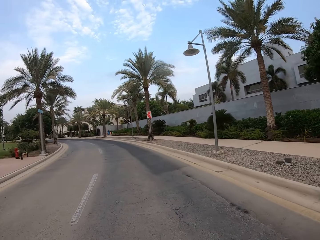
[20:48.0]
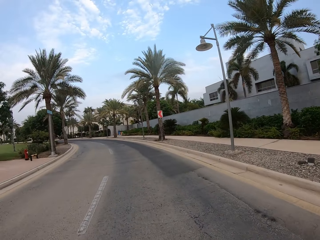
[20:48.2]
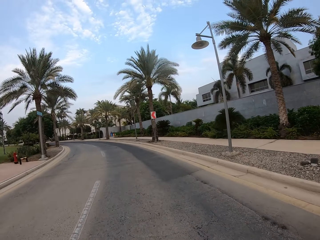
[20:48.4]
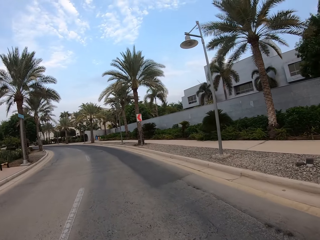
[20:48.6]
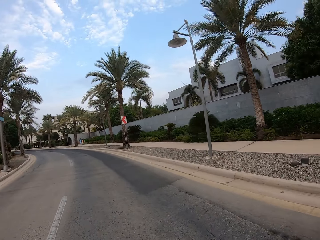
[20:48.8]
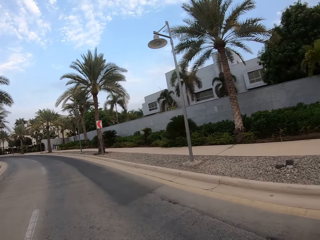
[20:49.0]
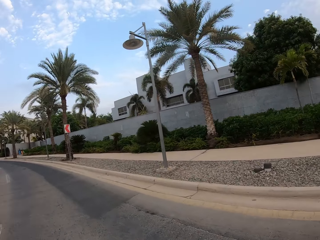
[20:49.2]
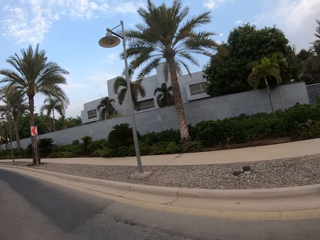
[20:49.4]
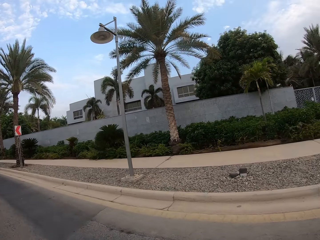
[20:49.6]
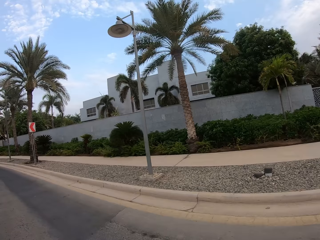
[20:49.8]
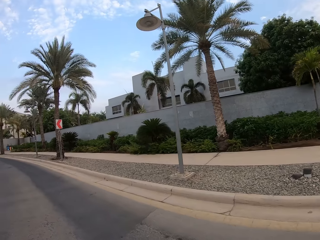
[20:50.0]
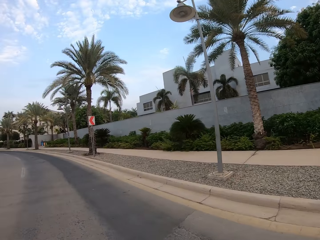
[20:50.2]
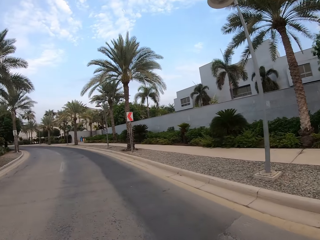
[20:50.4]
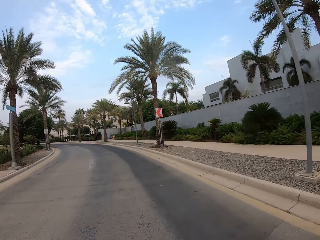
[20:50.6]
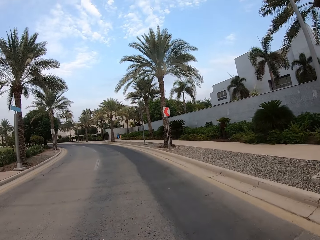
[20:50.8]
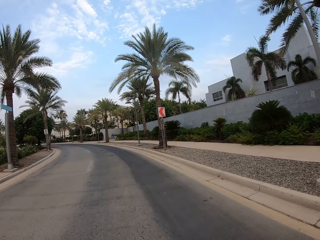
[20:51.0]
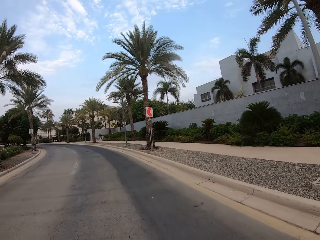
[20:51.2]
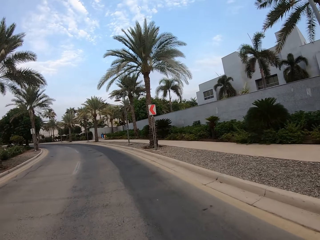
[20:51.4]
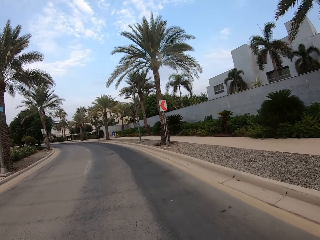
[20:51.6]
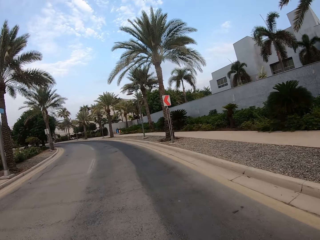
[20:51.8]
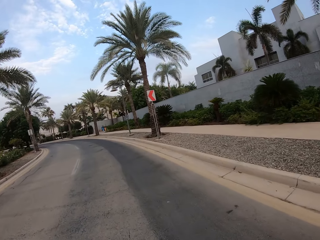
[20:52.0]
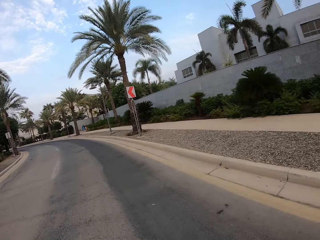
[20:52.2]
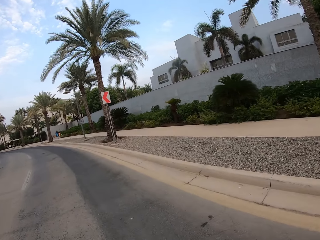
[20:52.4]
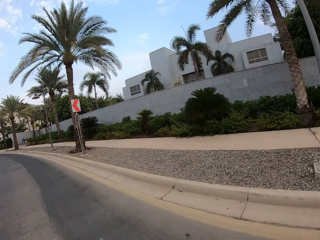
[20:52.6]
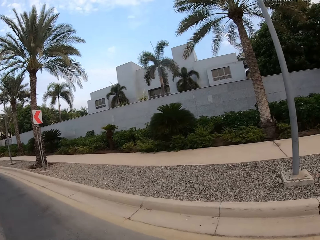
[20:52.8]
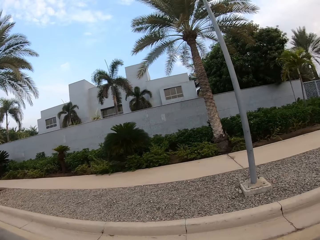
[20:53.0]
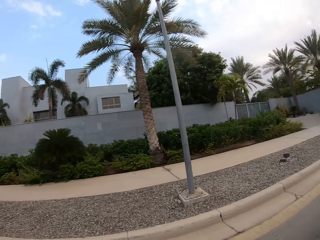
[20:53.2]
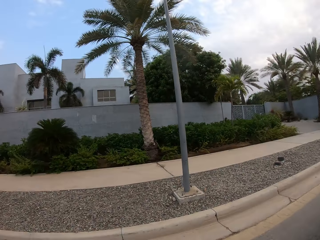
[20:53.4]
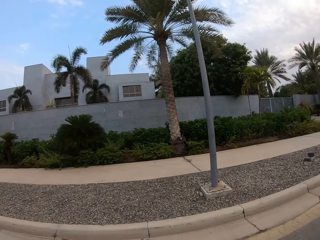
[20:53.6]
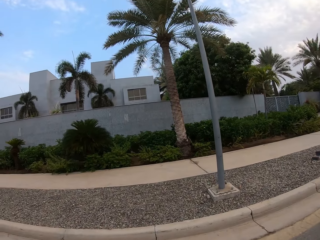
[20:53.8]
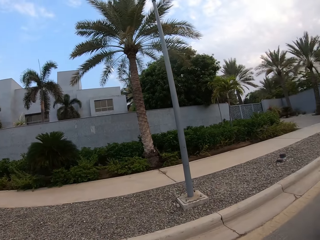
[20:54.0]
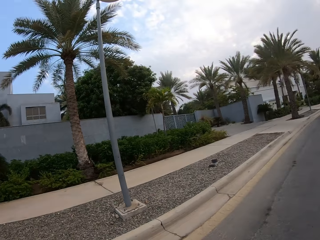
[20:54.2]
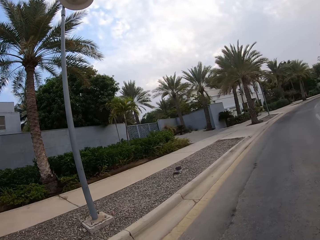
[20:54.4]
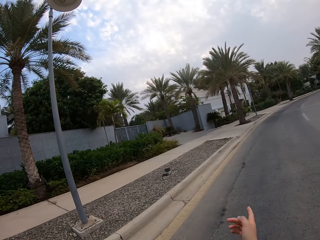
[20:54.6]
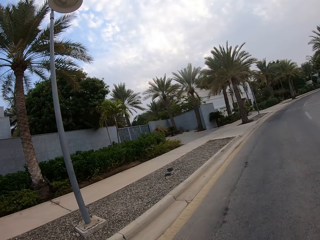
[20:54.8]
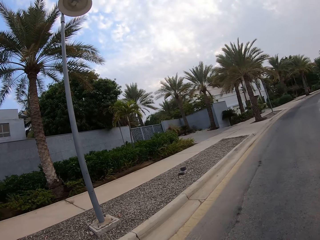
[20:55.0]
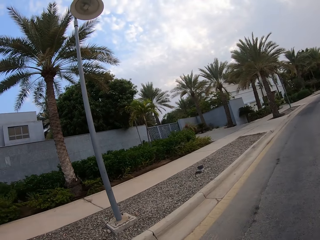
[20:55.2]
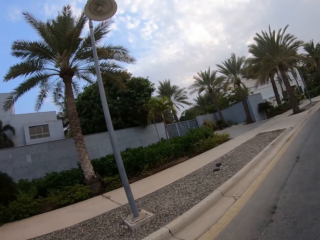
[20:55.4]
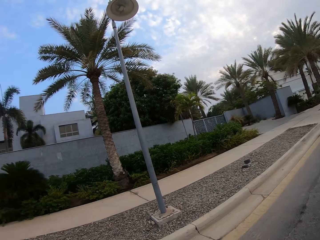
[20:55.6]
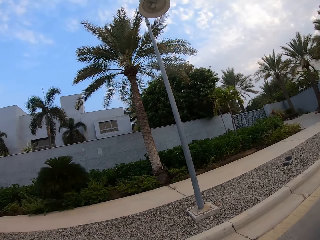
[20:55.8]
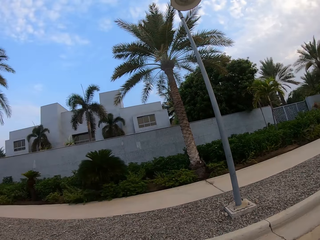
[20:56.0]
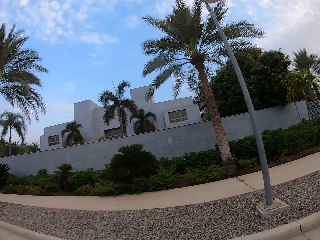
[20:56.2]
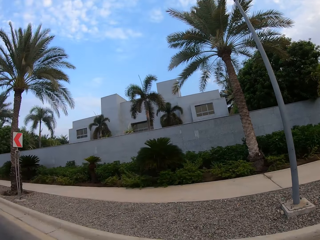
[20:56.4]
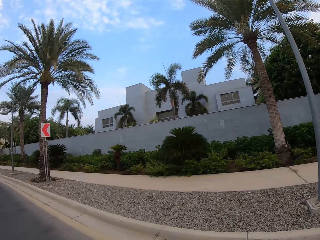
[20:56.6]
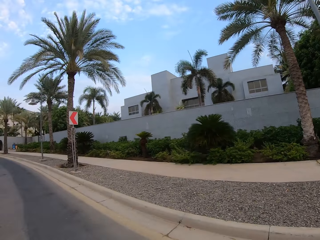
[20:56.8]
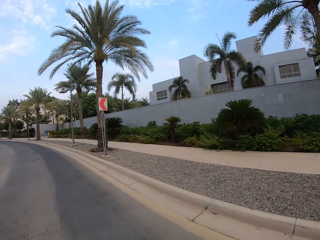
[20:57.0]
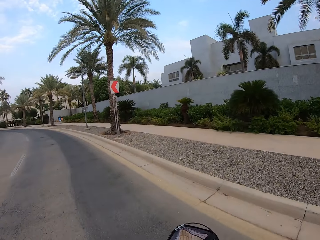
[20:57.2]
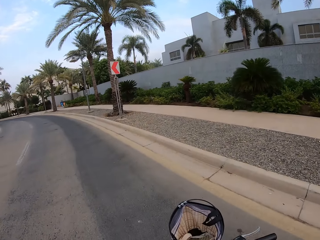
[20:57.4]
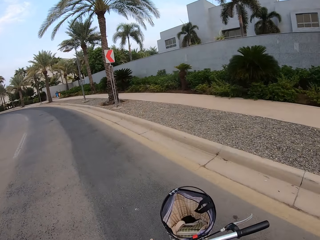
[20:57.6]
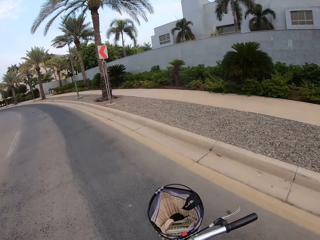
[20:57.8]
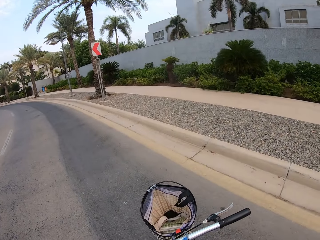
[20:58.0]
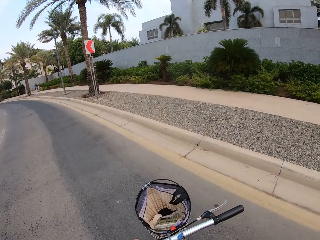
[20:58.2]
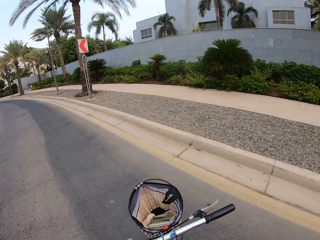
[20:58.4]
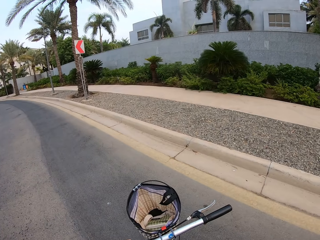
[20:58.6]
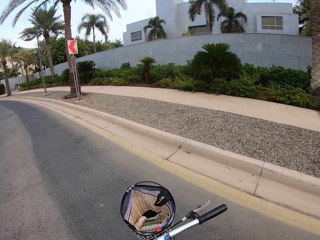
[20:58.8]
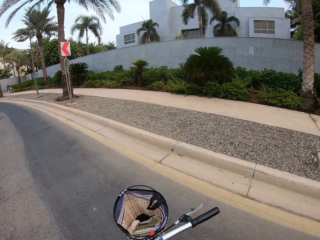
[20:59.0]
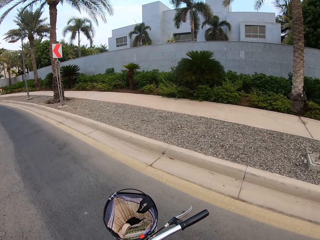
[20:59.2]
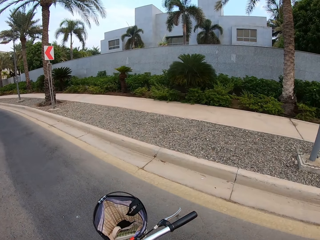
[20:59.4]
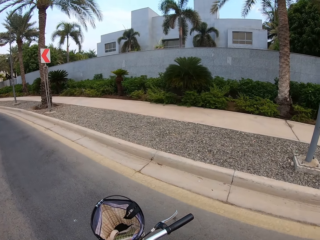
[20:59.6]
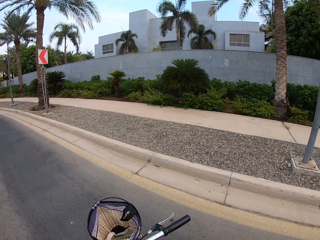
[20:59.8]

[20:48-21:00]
The camera wearer cycles a bicycle on the road. They look back.

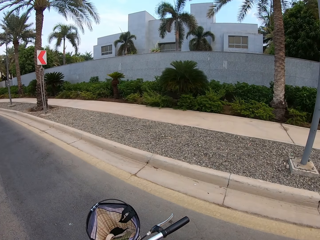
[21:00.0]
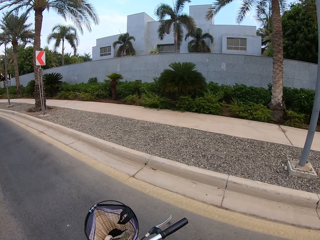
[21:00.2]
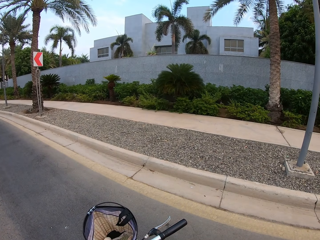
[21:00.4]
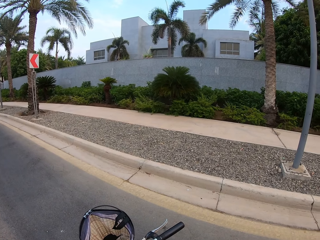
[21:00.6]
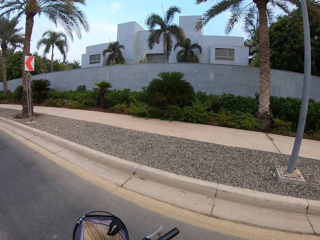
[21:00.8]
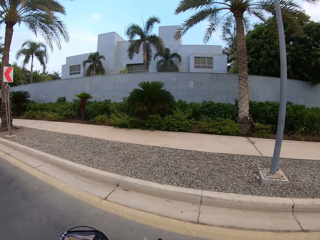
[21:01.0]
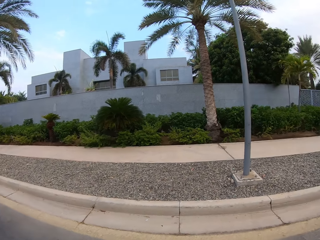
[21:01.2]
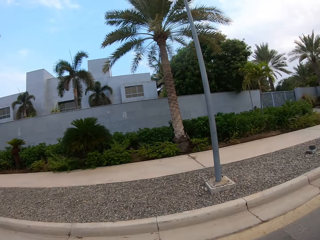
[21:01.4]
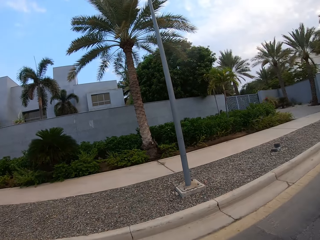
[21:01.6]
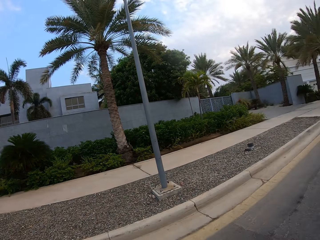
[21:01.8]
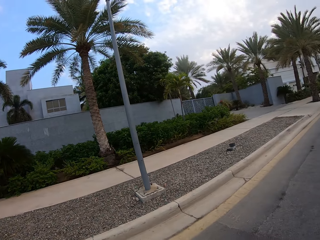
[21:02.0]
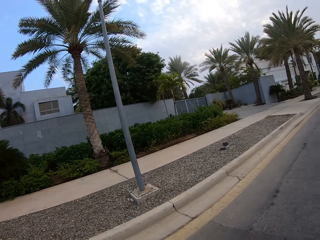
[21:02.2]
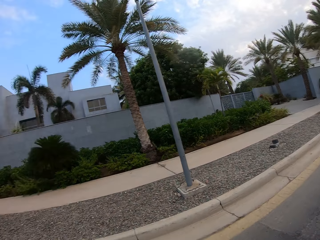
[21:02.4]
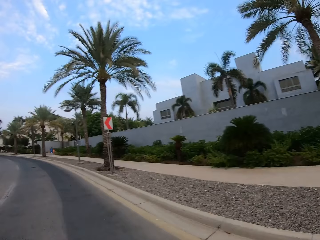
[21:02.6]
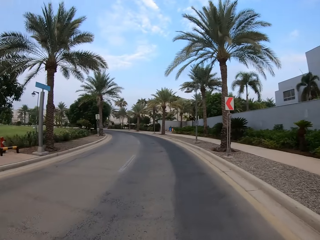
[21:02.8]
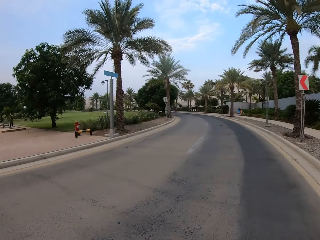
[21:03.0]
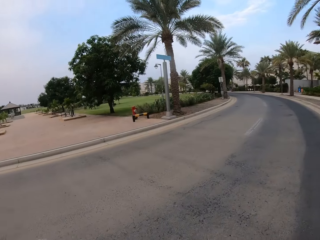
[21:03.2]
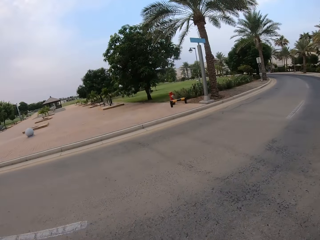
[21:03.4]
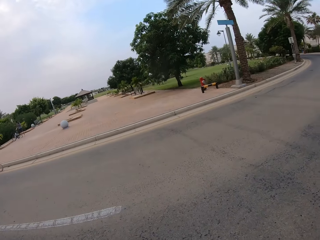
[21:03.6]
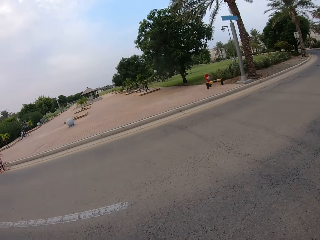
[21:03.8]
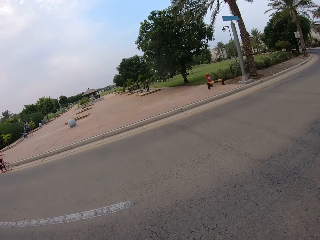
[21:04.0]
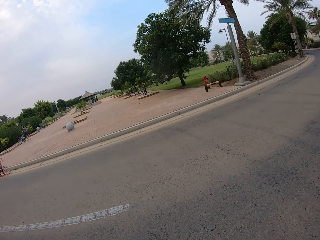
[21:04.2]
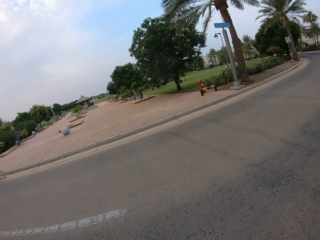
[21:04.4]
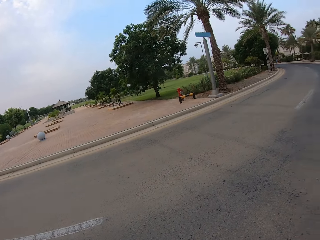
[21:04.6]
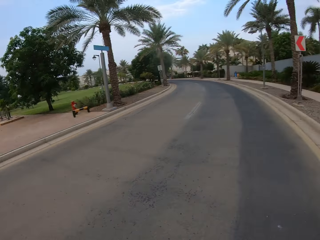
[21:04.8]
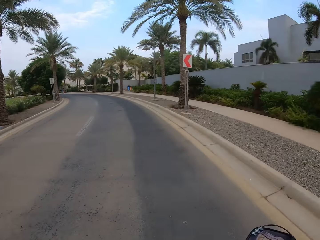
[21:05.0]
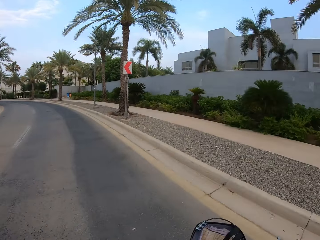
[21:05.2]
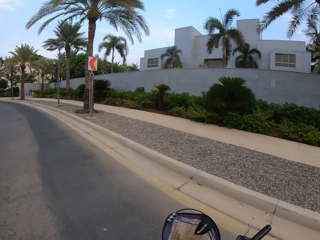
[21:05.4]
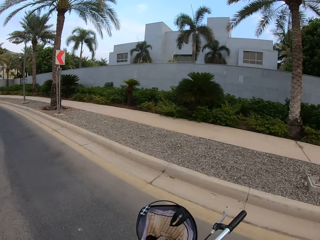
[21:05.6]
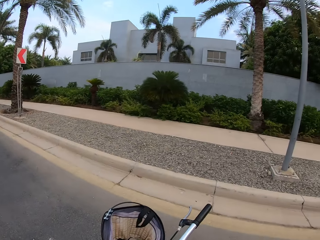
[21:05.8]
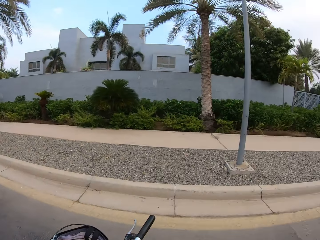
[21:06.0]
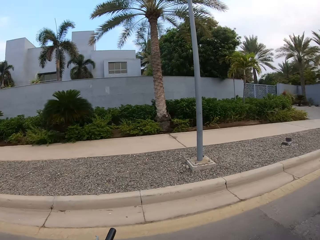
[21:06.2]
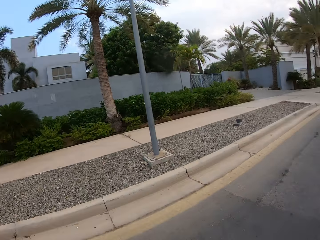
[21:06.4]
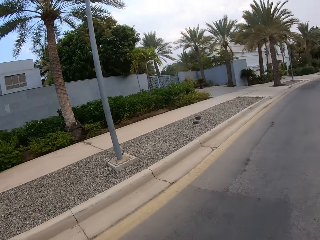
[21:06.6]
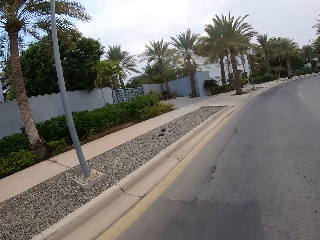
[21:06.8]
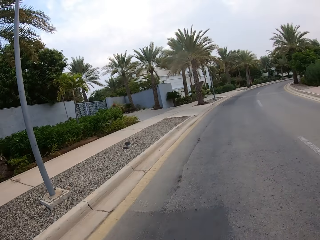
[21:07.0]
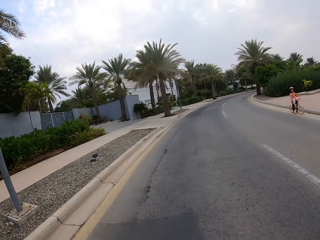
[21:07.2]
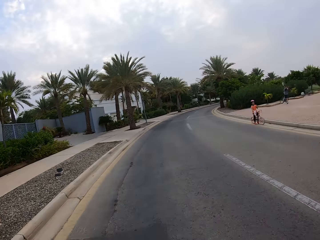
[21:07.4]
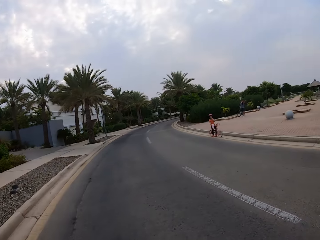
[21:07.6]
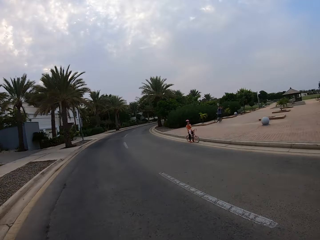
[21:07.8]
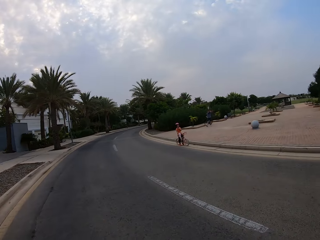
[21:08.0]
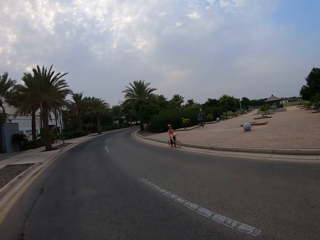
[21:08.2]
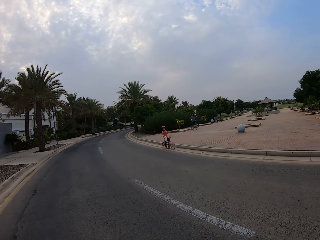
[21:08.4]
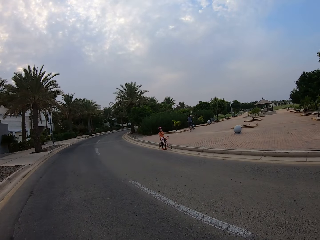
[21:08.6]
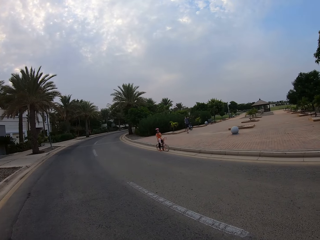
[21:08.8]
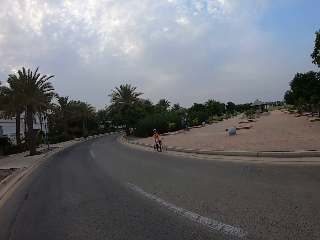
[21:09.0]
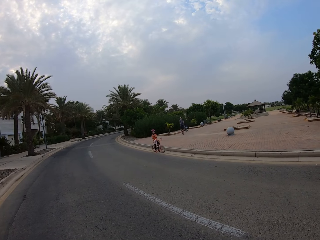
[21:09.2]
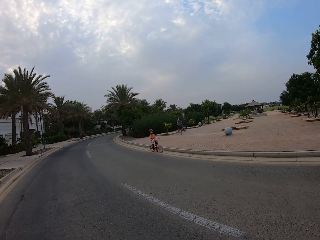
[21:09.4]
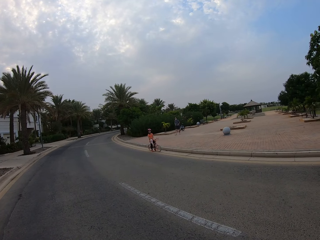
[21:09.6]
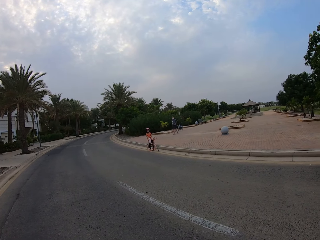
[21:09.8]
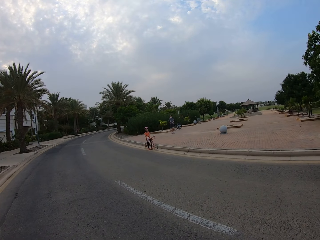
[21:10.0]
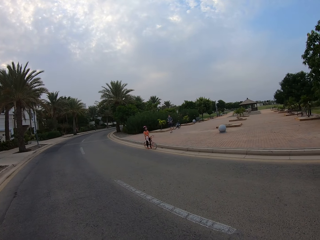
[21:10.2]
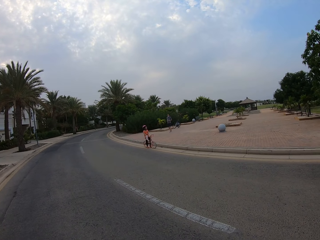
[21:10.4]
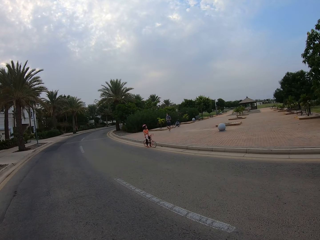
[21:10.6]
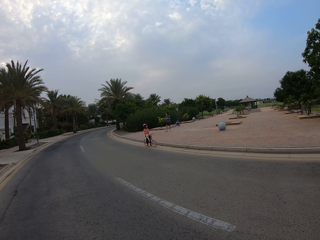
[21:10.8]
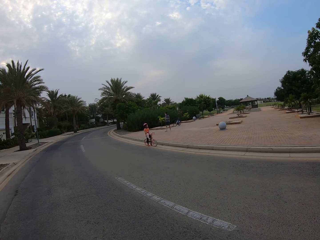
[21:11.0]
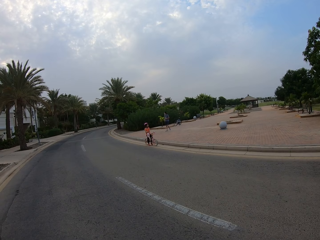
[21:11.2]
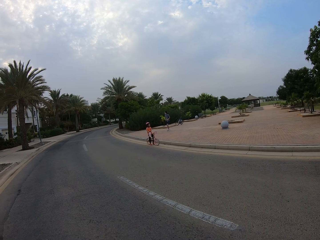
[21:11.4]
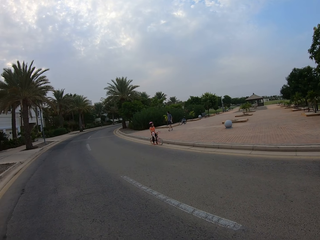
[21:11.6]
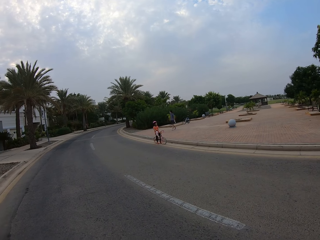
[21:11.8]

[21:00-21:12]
The camera wearer looks to the left. They look around. They look at a child. A man parks his bicycle.
